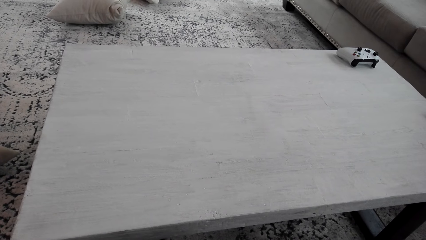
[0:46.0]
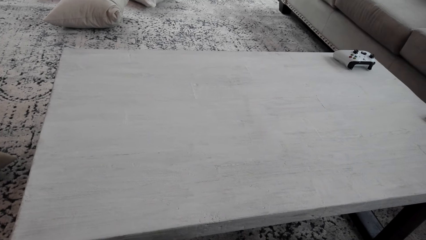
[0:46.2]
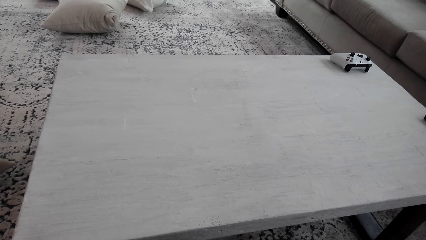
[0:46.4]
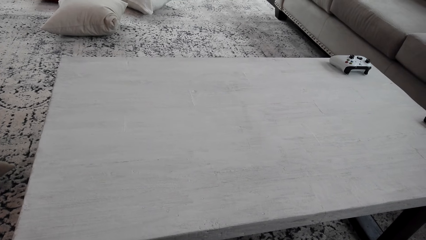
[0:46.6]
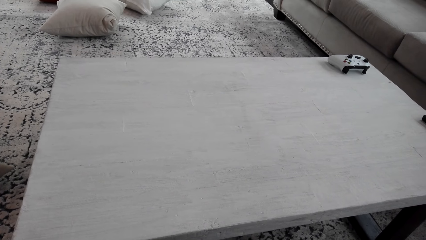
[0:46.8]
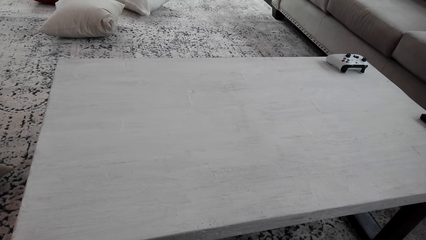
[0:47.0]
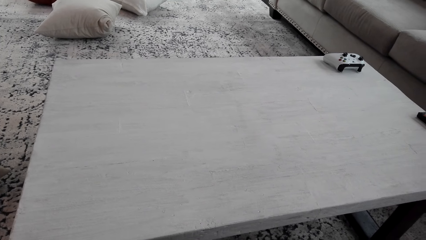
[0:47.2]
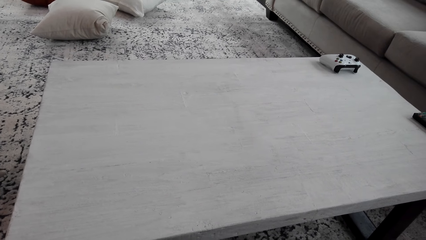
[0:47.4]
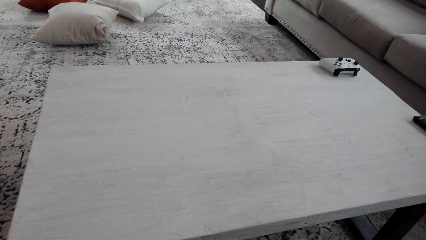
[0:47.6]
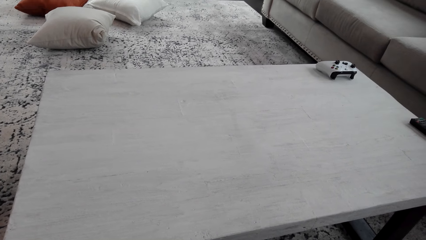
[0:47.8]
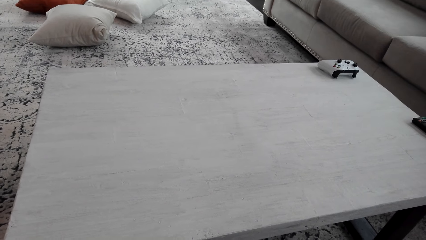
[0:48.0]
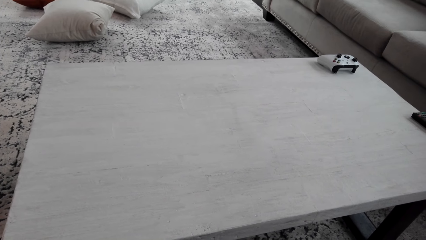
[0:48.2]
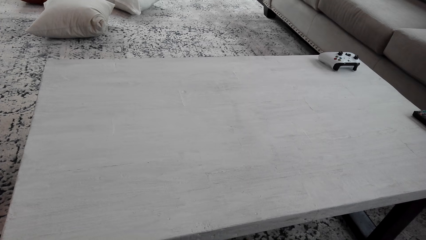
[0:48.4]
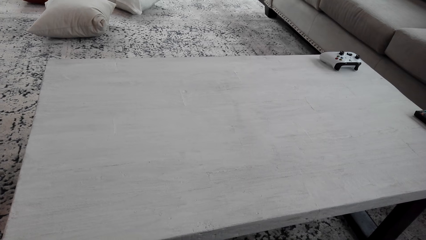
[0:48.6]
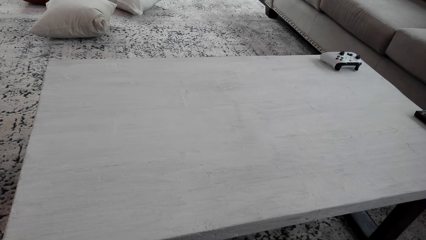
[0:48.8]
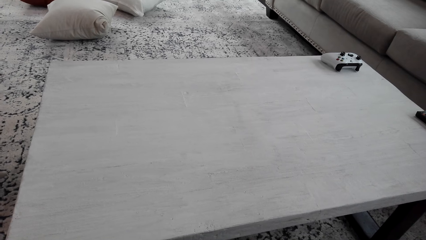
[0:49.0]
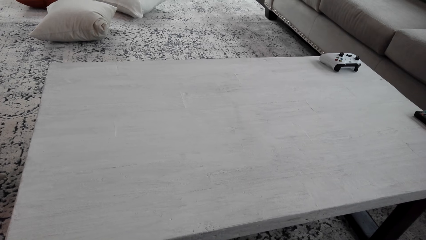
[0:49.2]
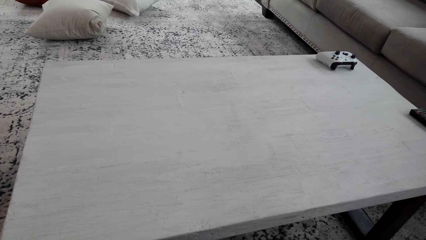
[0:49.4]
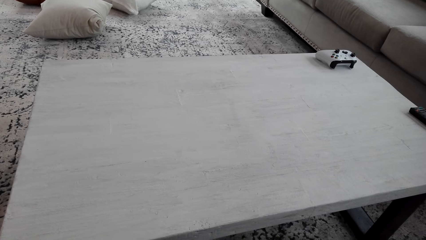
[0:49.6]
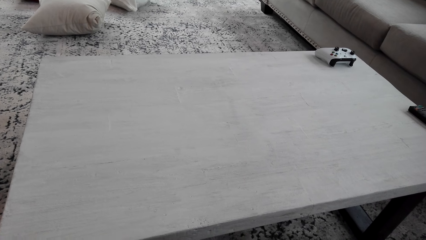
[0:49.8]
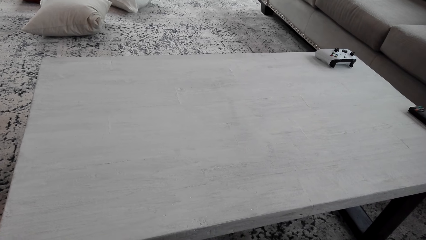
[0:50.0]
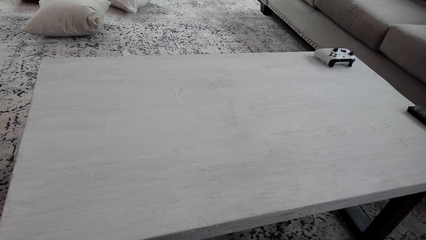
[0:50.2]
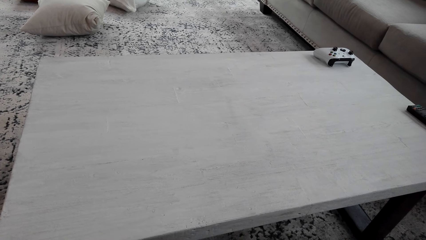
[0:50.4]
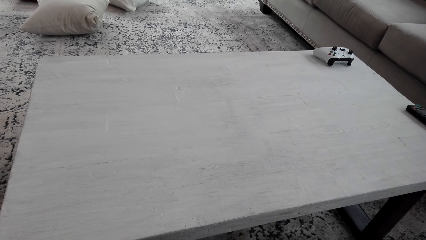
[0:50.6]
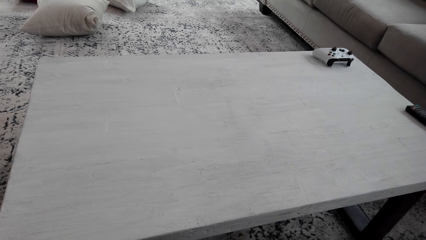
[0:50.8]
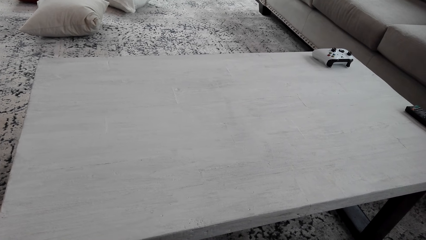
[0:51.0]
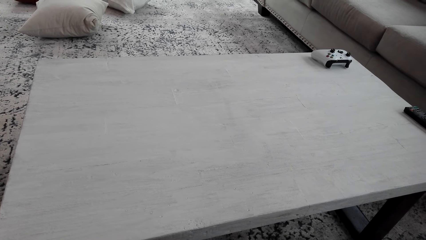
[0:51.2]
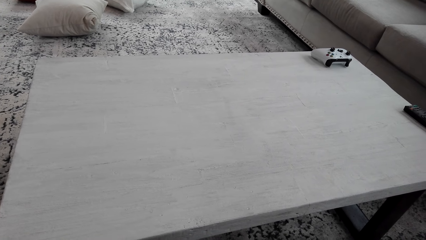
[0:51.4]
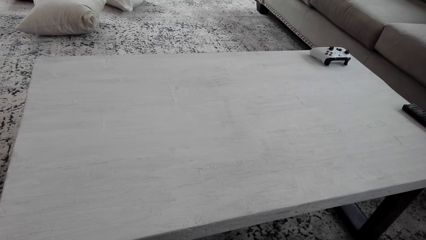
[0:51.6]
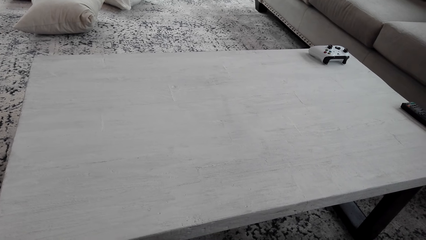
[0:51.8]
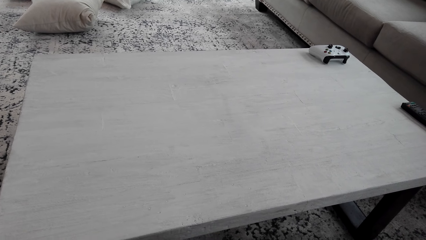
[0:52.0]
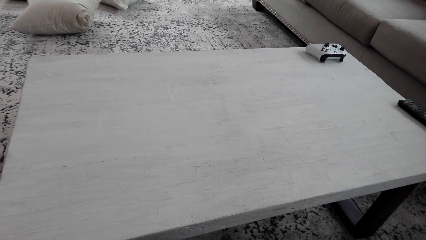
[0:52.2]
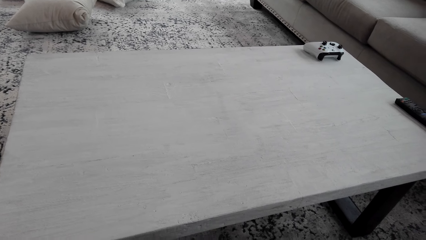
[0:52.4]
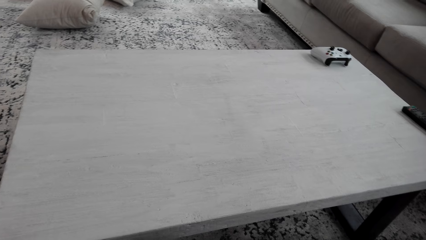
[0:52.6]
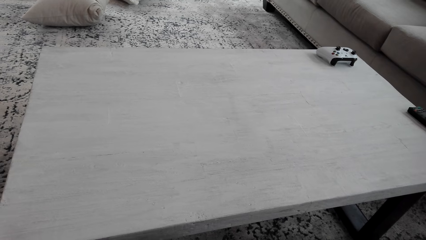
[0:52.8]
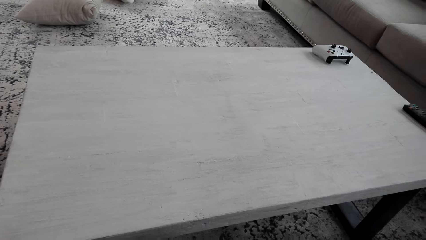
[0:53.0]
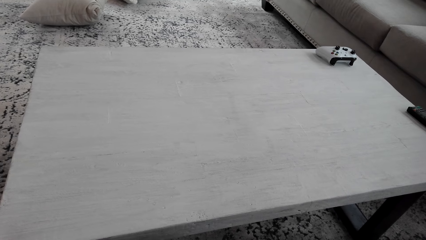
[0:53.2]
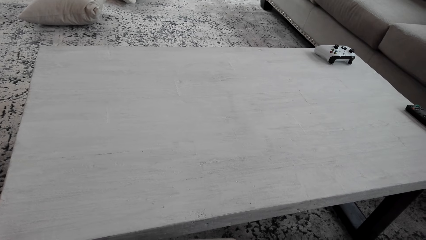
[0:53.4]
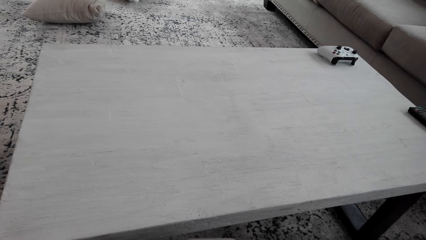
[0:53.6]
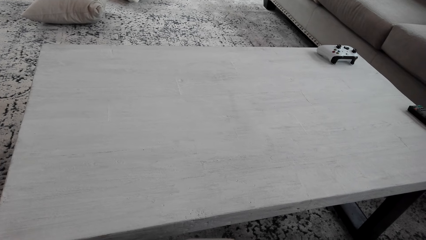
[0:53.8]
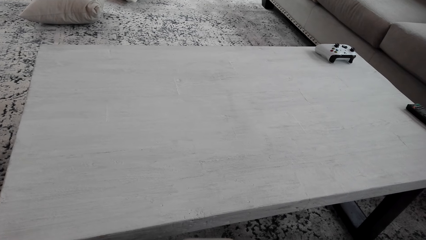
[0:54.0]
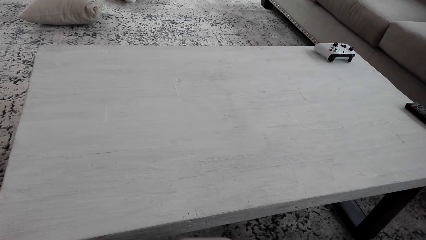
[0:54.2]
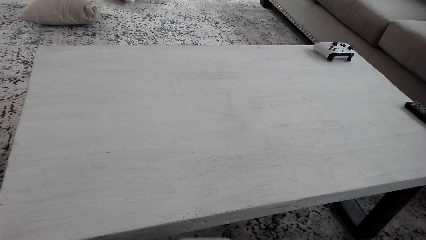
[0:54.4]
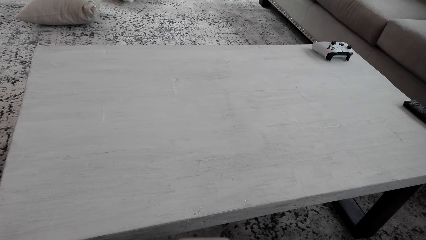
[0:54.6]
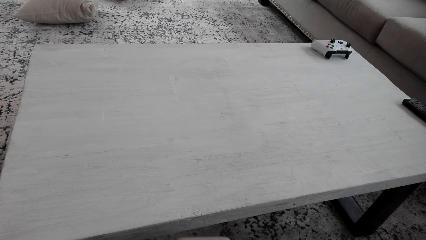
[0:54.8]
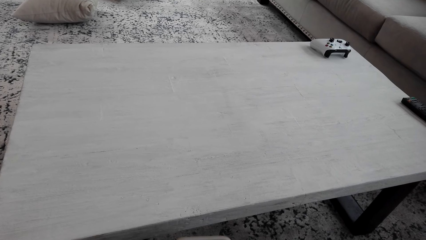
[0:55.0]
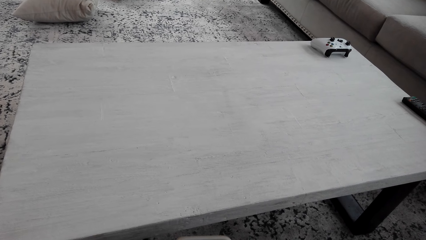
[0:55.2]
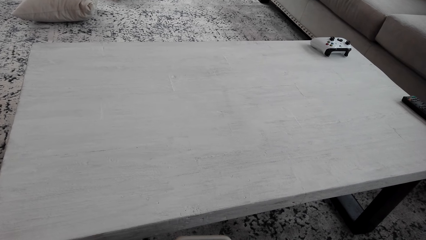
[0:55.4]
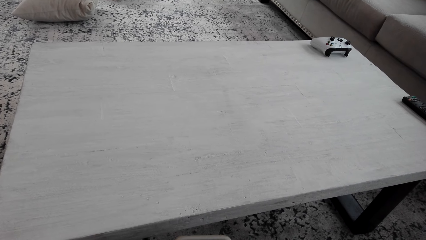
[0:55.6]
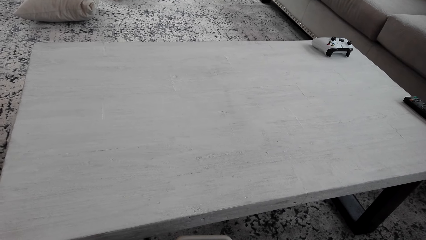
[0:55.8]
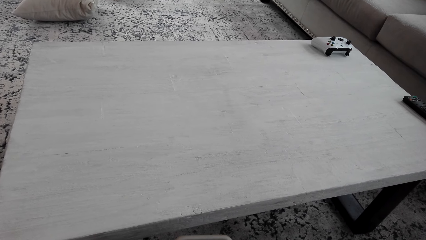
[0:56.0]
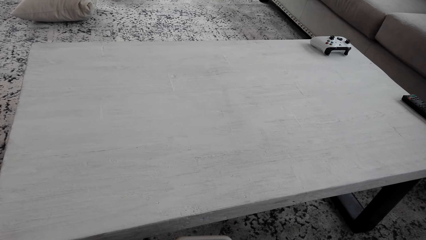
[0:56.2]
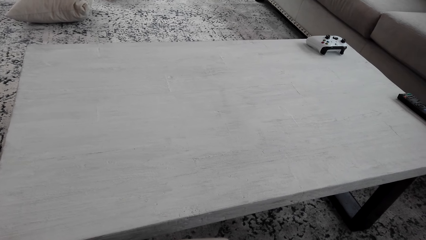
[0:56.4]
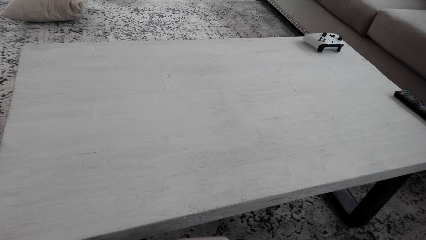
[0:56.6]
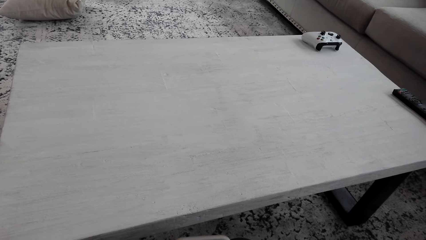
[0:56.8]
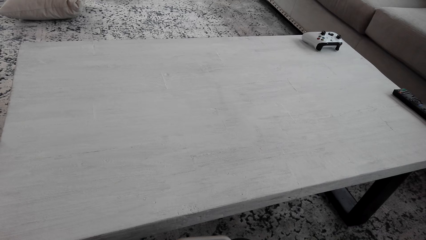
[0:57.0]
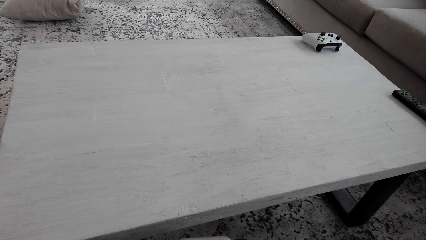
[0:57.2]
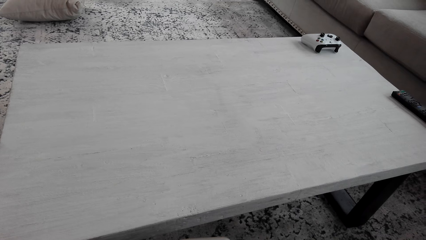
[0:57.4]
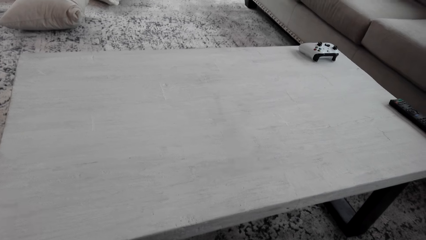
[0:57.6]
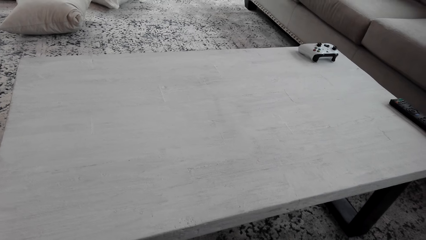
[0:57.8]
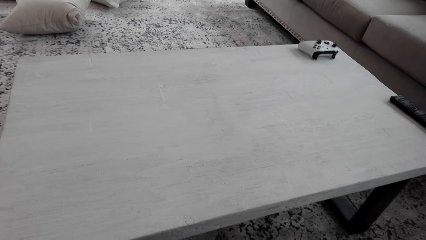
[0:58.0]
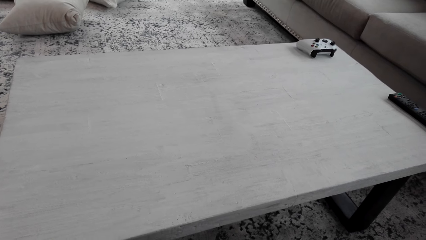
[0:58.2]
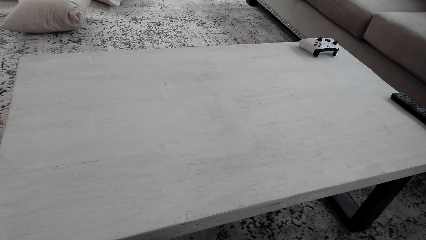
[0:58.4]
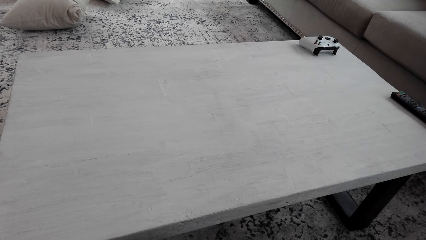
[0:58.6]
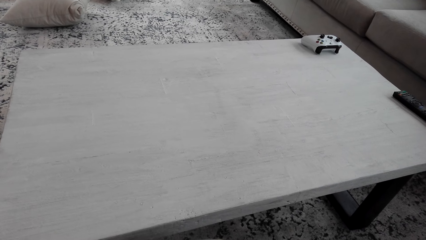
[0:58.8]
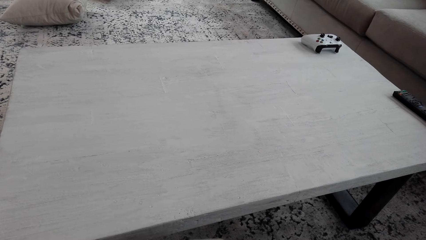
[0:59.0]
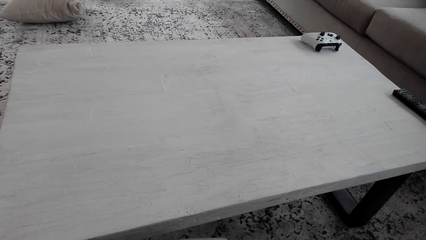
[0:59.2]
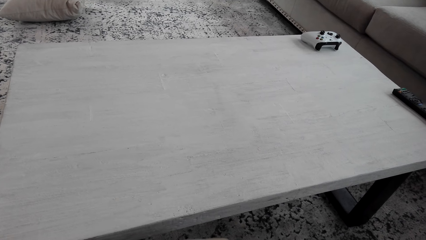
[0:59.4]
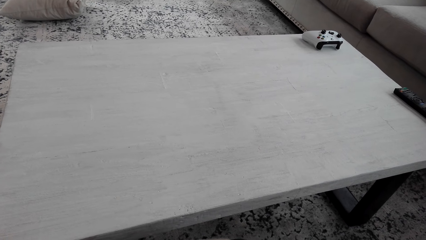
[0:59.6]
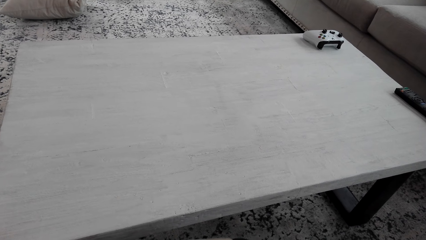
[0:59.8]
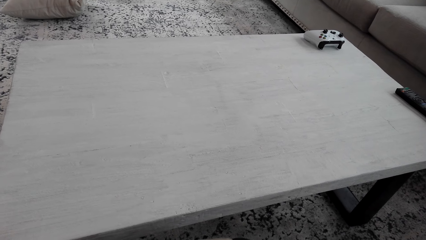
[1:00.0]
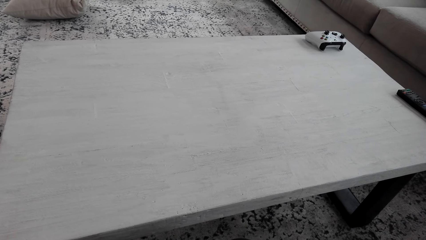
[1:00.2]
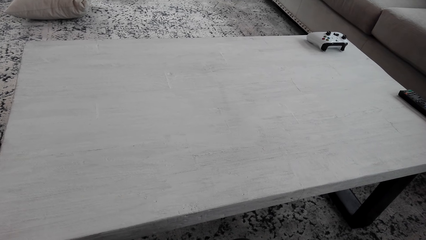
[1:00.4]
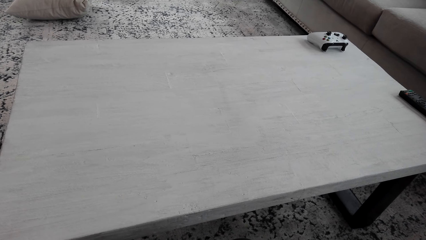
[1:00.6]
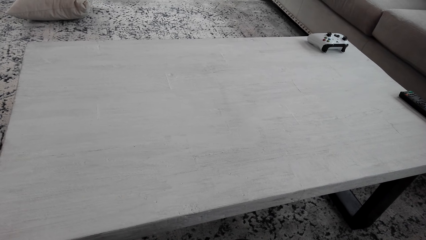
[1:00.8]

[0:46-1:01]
The camera wearer sits on the couch. The woman uses the phone.
